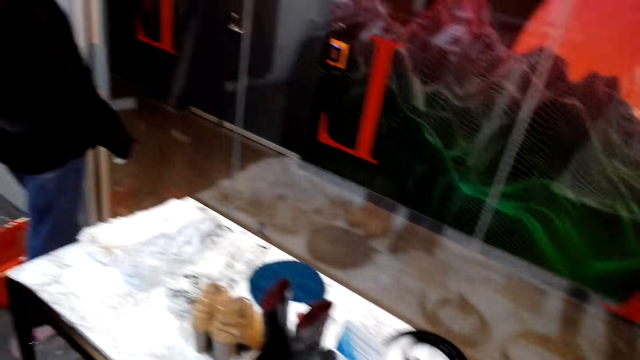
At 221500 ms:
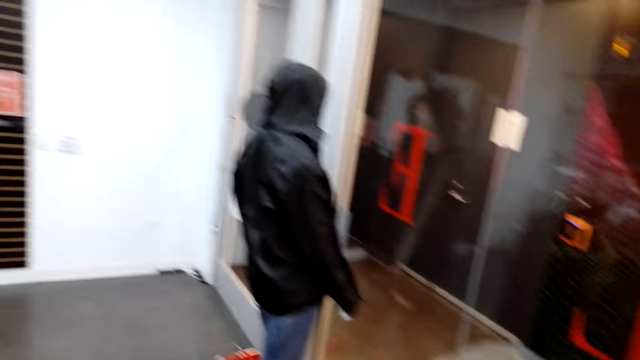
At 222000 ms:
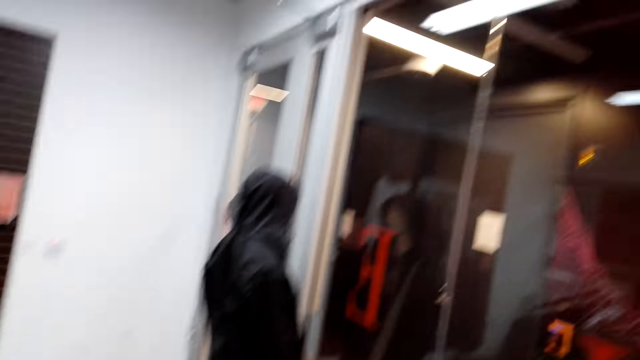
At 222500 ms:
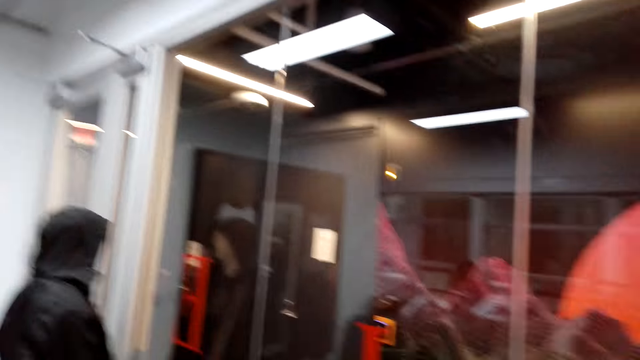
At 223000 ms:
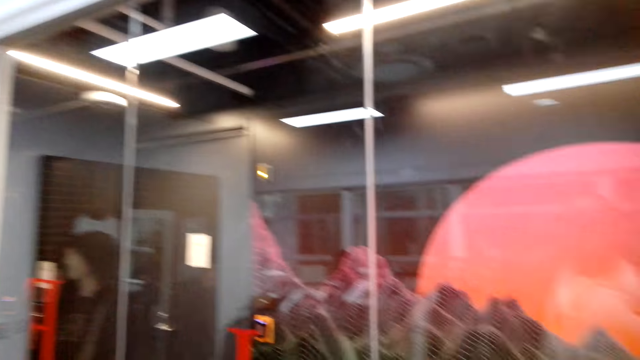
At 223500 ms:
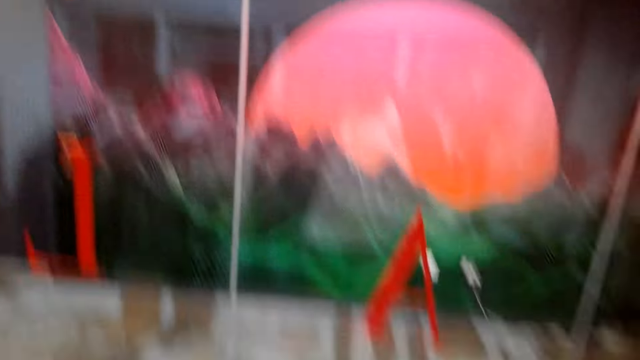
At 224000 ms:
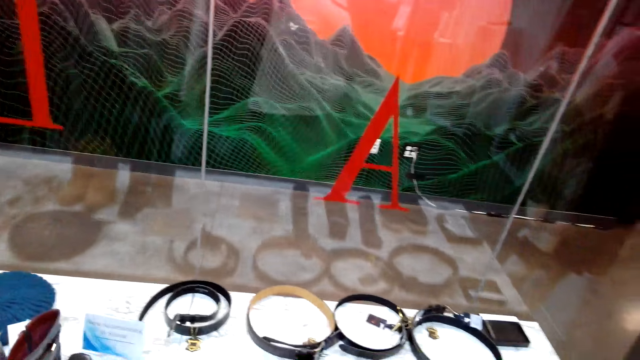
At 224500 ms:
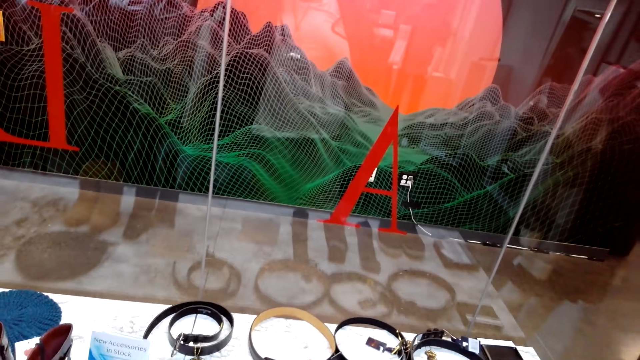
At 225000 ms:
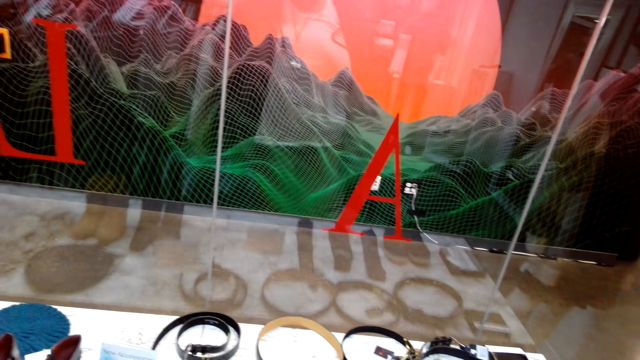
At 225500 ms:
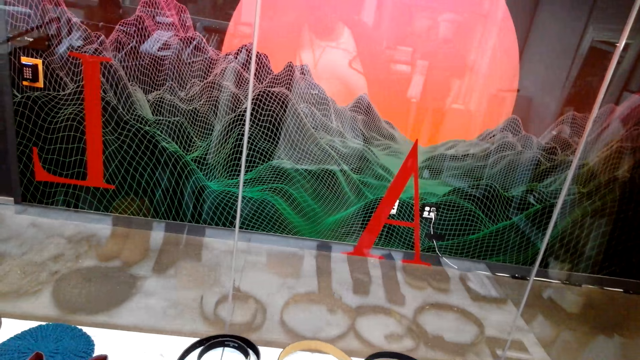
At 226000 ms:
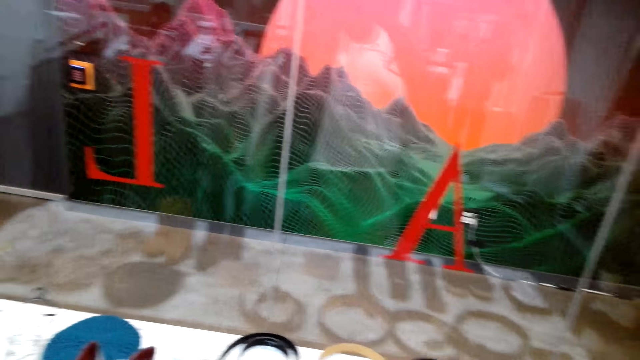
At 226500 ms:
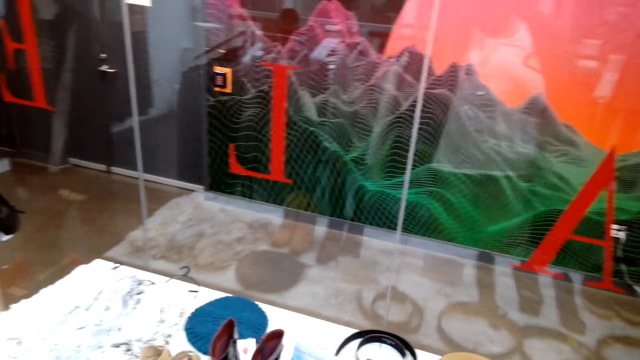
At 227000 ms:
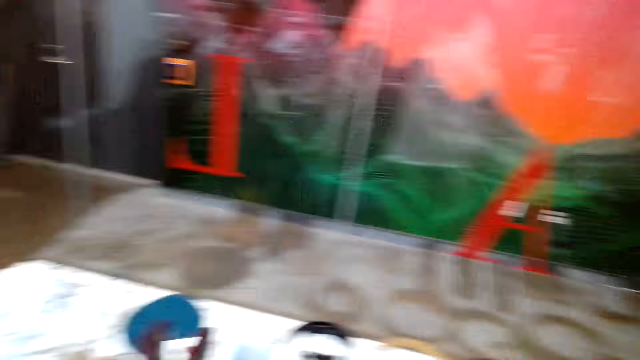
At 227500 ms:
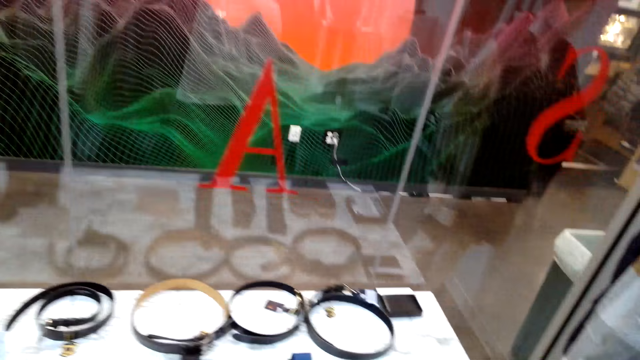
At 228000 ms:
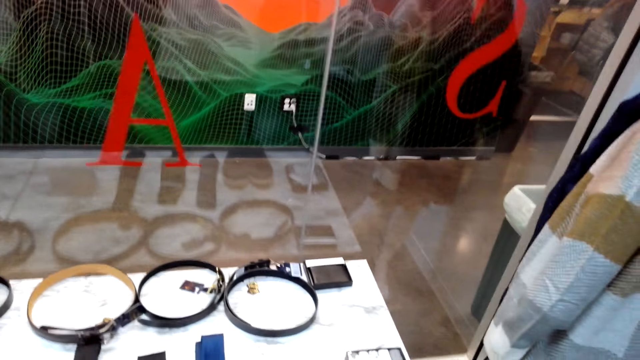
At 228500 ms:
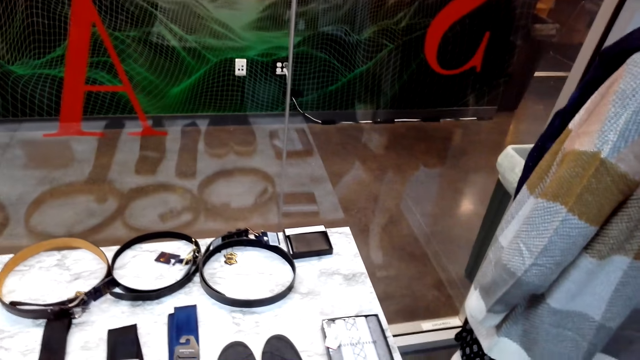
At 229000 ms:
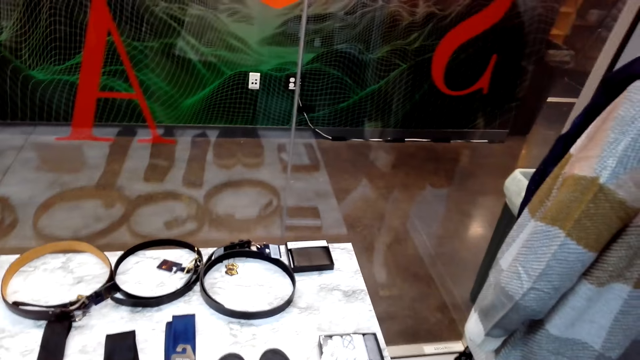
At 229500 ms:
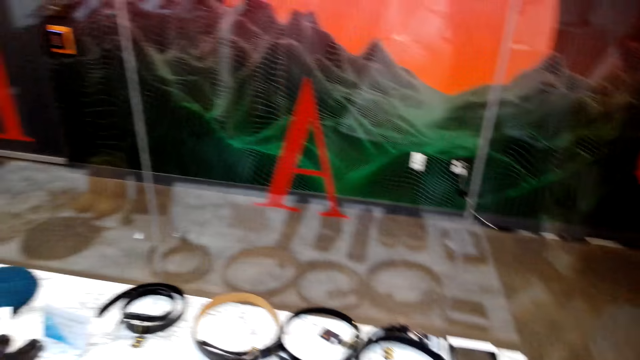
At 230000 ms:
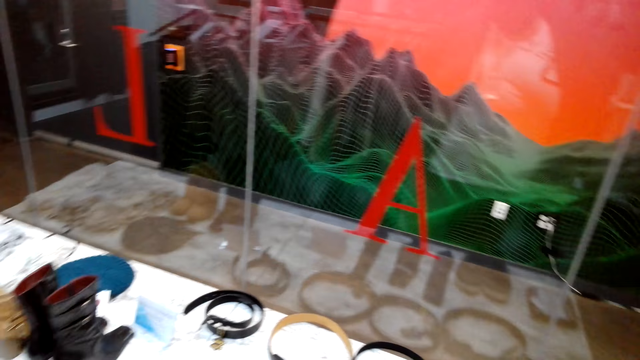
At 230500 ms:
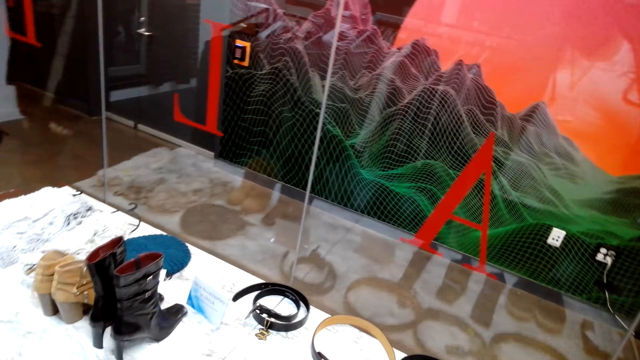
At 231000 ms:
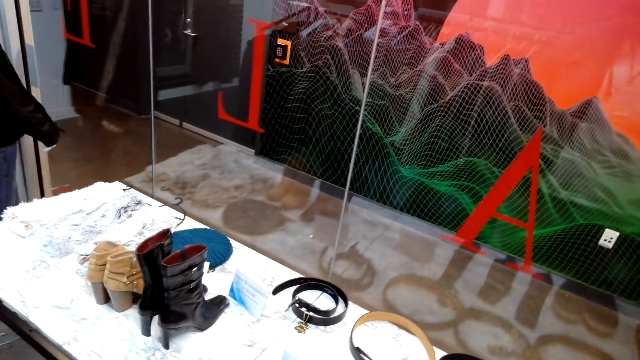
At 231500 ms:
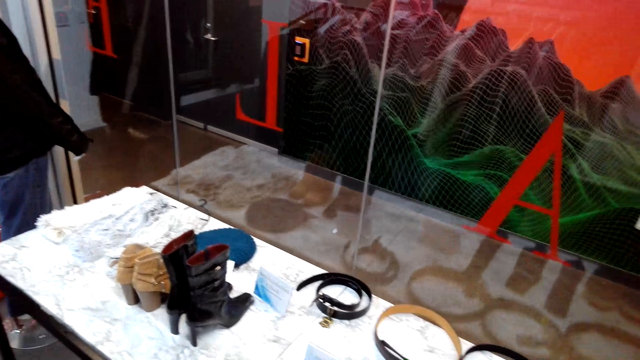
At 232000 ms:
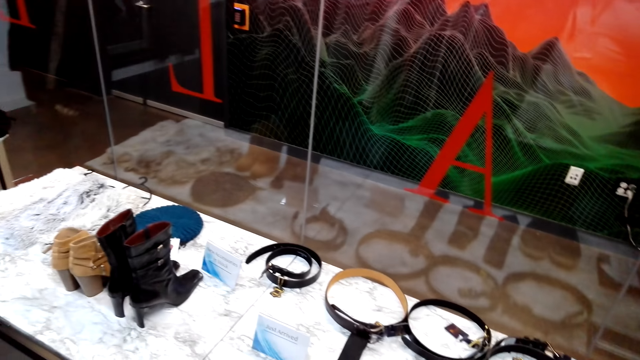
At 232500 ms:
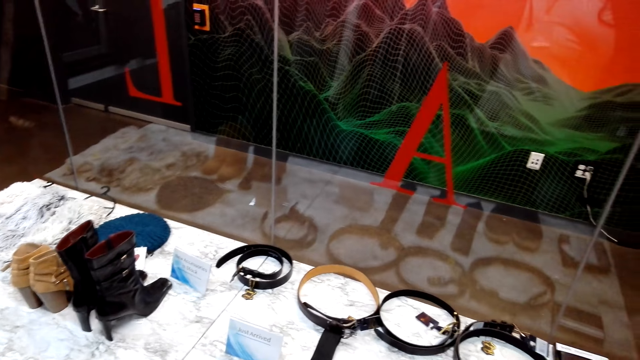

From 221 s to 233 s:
The attendant converses with the camera wearer. The camera wearer looks around. They talk. They gaze at items on the display rack. The attendant converses with the camera wearer.

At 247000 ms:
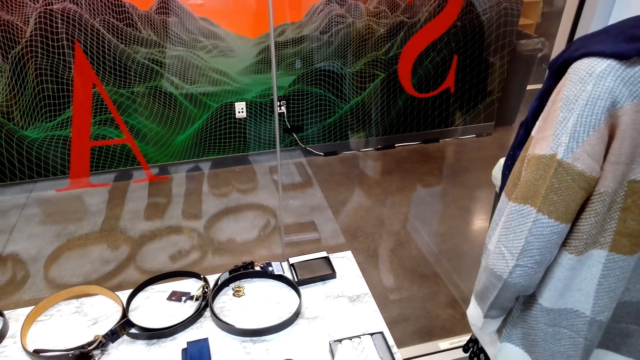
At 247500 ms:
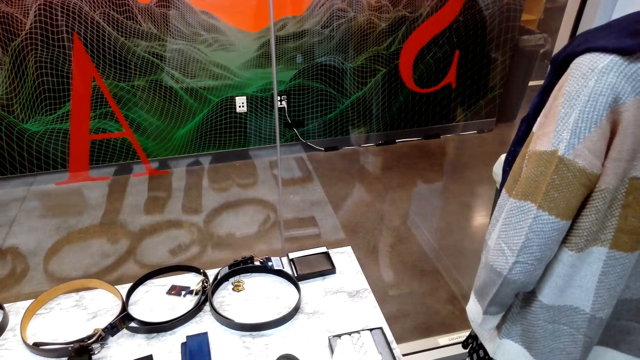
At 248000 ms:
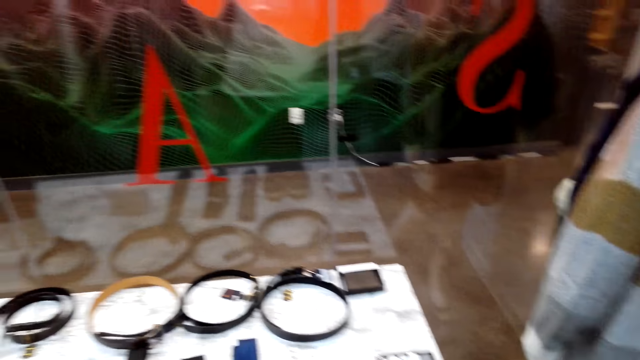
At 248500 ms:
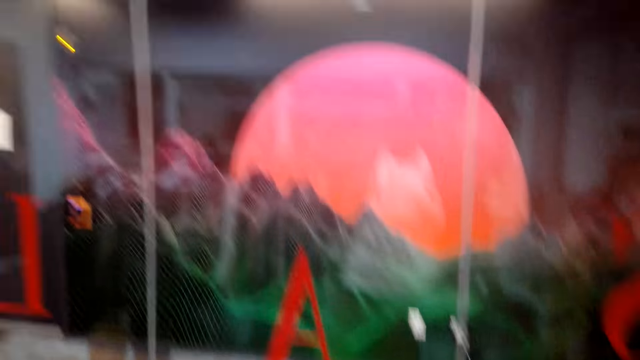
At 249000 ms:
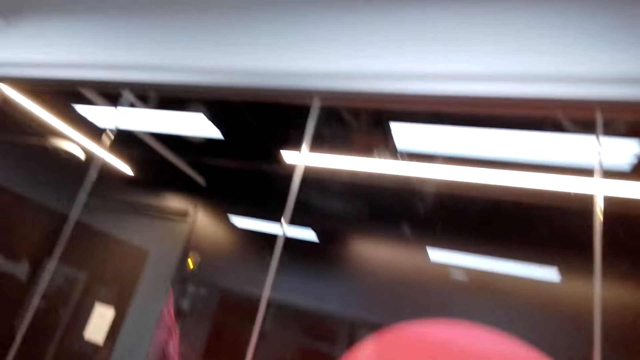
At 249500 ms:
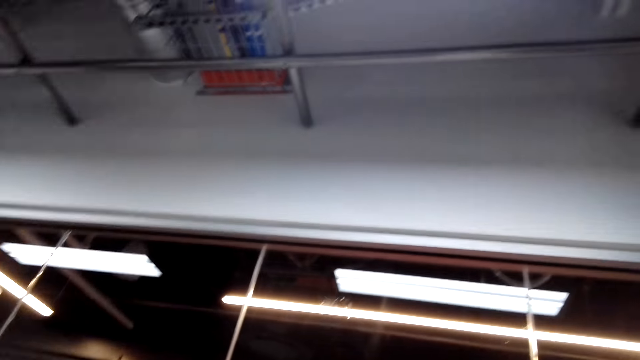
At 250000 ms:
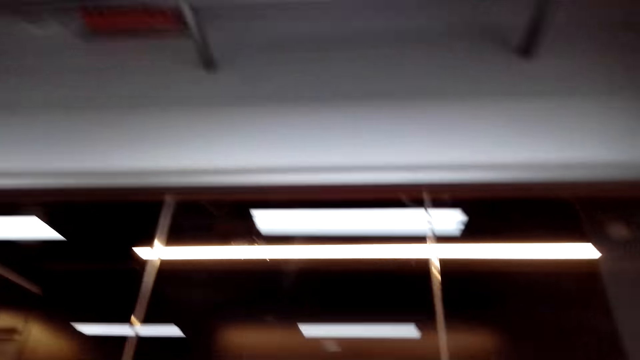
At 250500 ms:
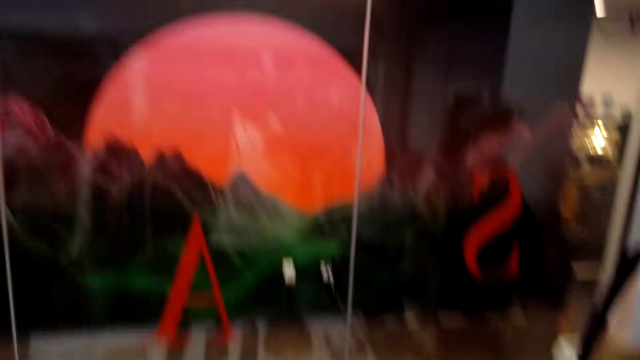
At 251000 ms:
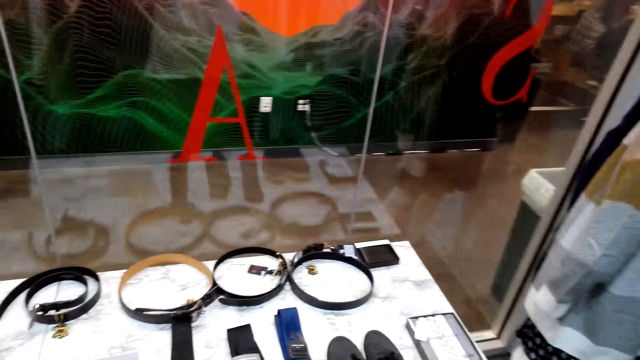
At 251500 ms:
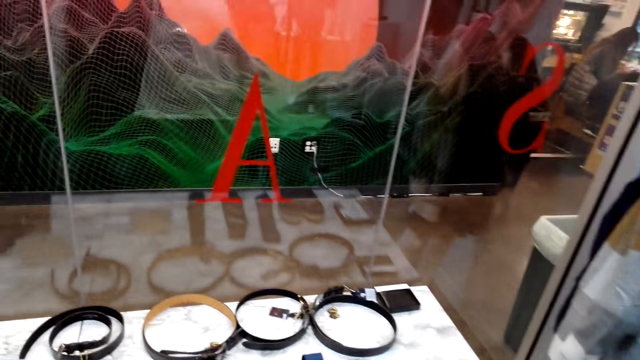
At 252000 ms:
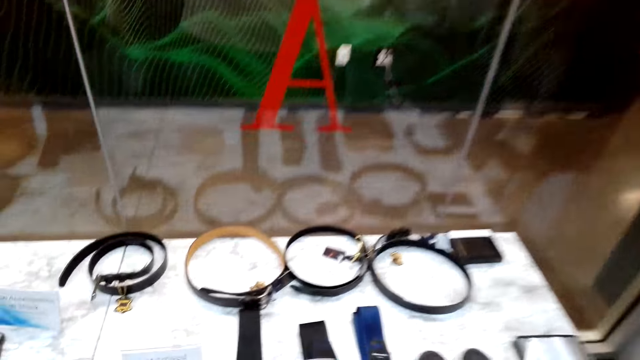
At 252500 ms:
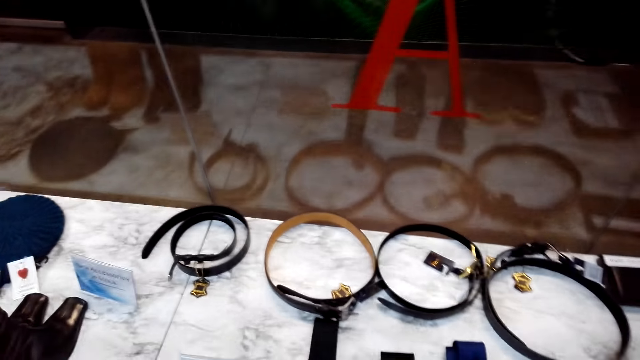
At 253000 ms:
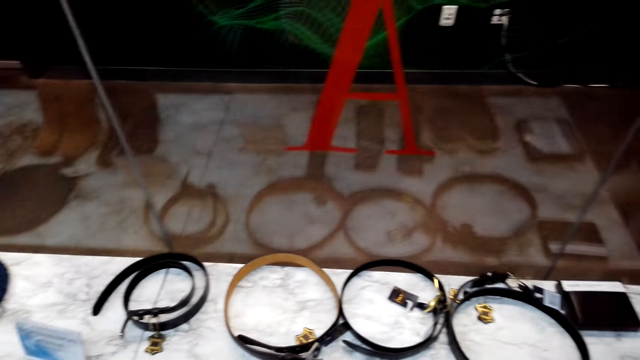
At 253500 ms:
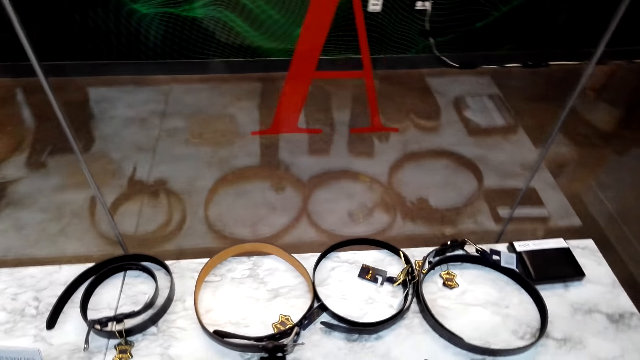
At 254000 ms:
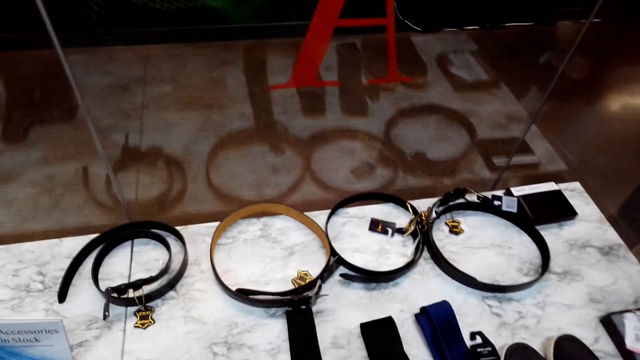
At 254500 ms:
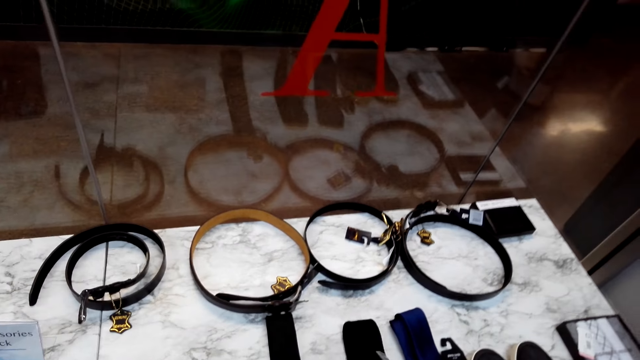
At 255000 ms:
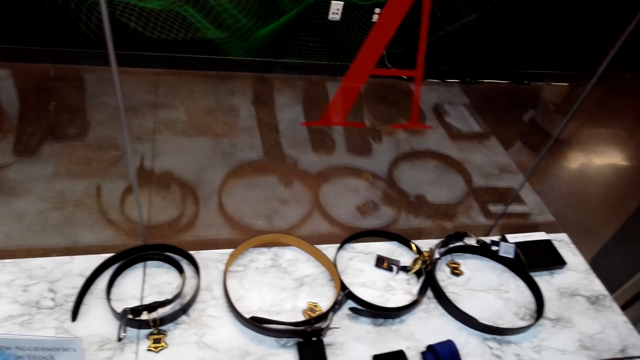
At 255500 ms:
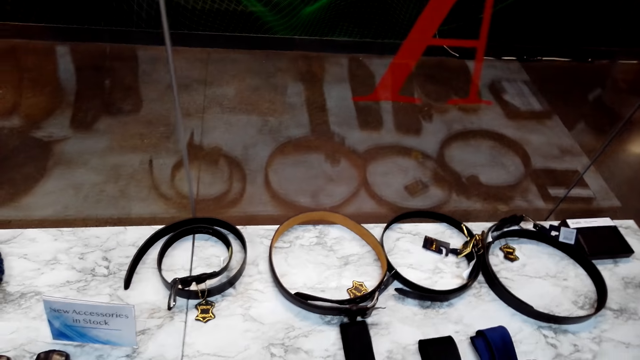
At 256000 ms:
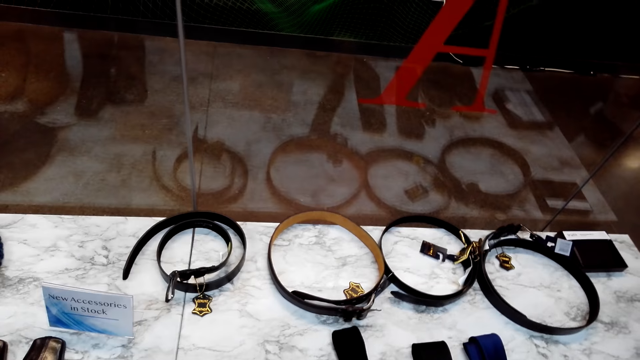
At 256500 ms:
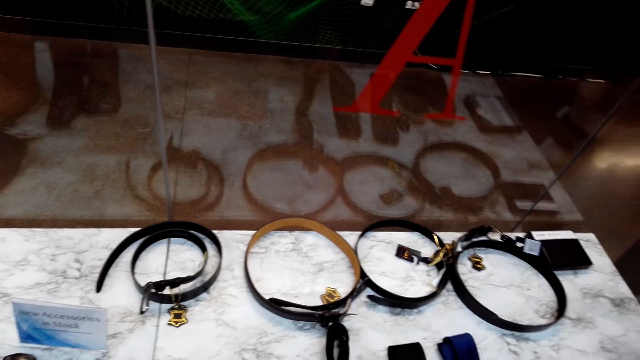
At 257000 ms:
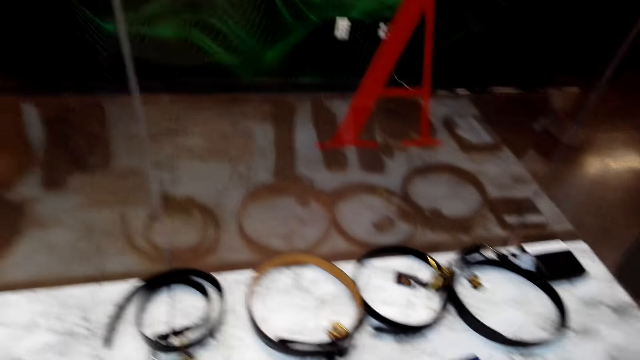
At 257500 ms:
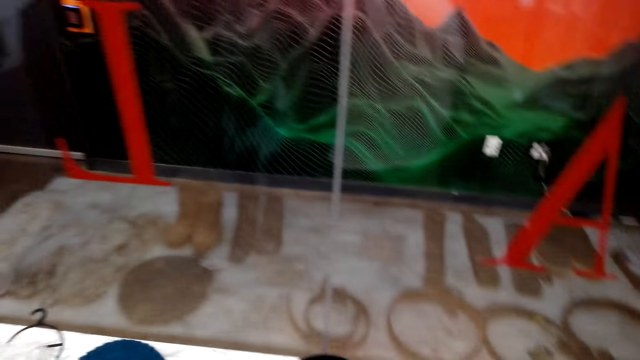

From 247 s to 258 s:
The camera wearer looks up. The attendant converses with the camera wearer. The camera wearer gazes at items on the display rack. The attendant converses with the camera wearer. The camera wearer checks the tie. The attendant converses with the camera wearer. The camera wearer touches the tie on the display rack.
